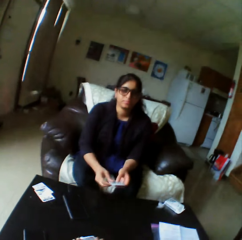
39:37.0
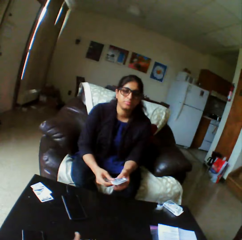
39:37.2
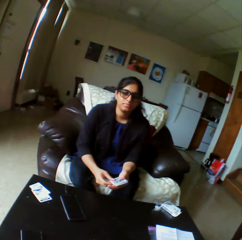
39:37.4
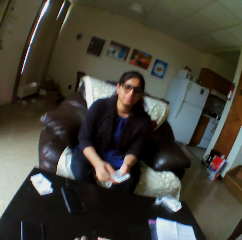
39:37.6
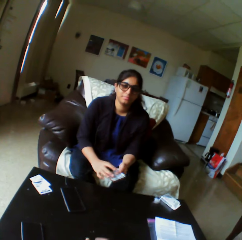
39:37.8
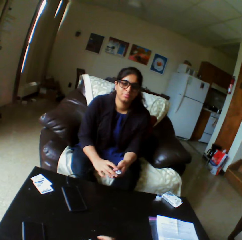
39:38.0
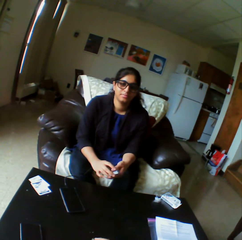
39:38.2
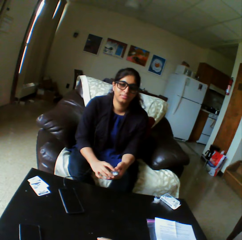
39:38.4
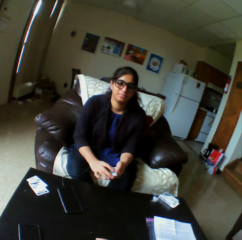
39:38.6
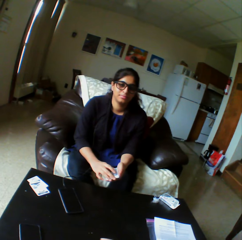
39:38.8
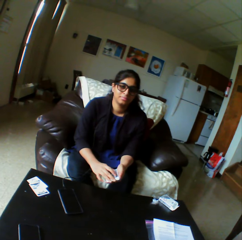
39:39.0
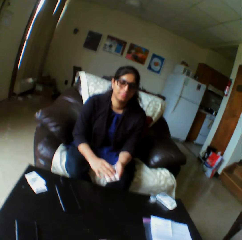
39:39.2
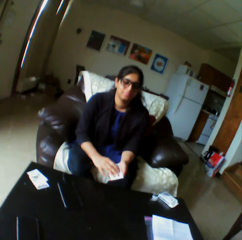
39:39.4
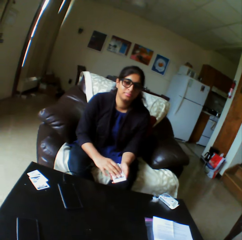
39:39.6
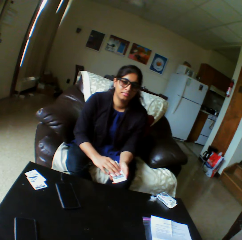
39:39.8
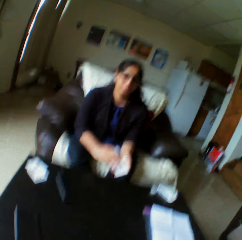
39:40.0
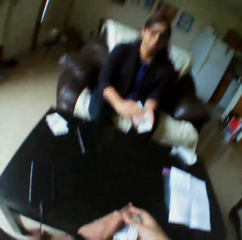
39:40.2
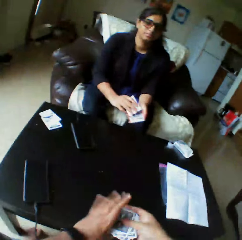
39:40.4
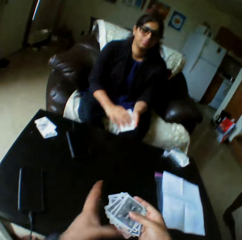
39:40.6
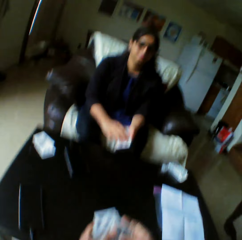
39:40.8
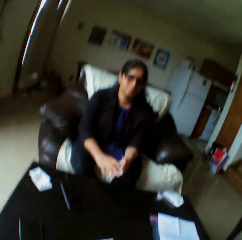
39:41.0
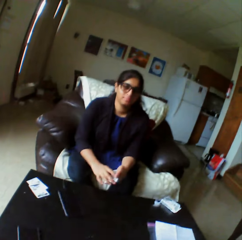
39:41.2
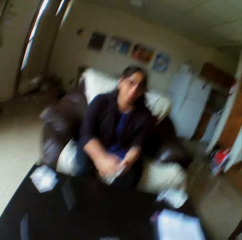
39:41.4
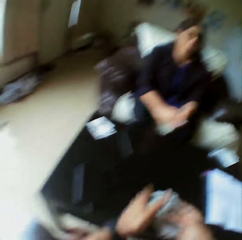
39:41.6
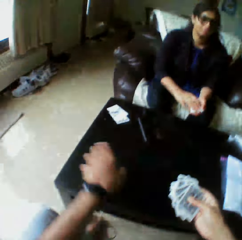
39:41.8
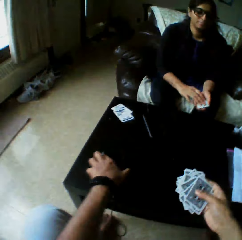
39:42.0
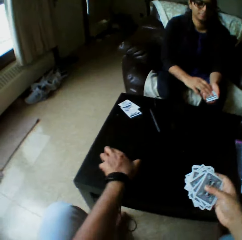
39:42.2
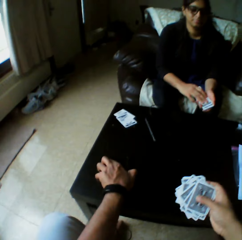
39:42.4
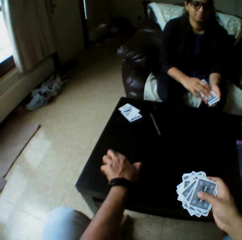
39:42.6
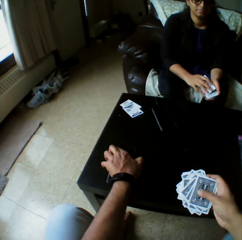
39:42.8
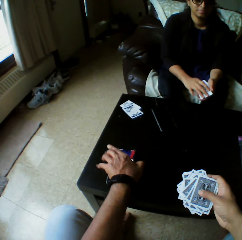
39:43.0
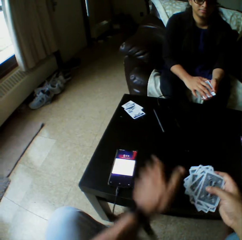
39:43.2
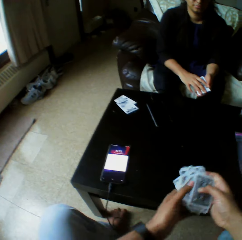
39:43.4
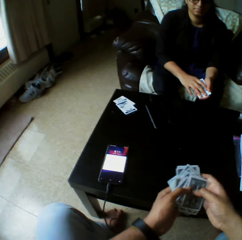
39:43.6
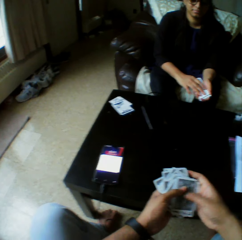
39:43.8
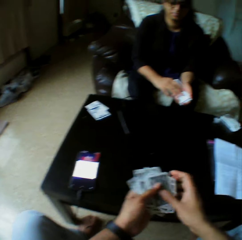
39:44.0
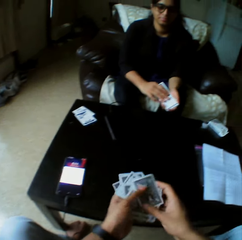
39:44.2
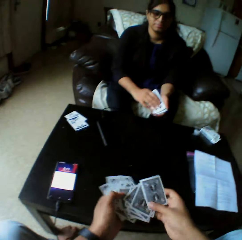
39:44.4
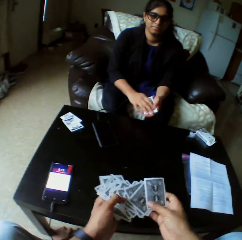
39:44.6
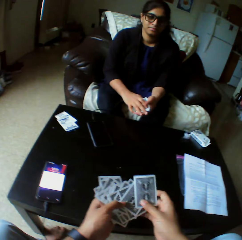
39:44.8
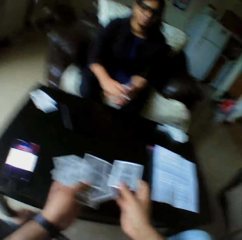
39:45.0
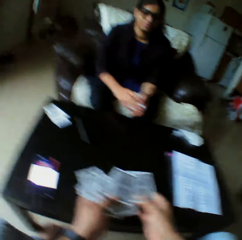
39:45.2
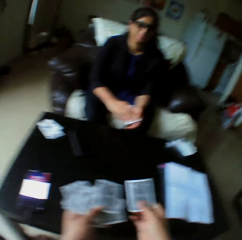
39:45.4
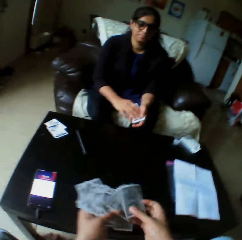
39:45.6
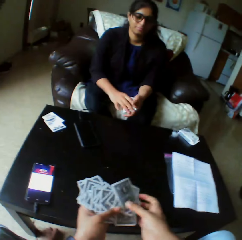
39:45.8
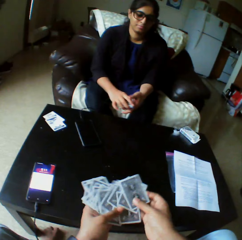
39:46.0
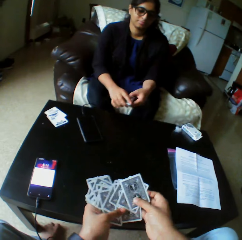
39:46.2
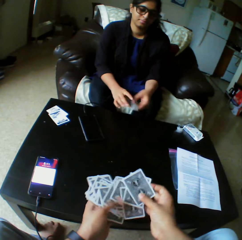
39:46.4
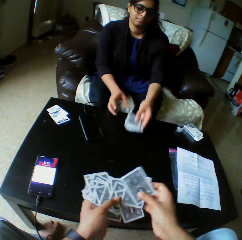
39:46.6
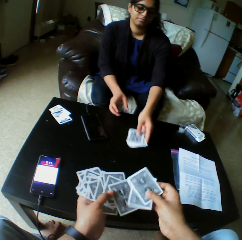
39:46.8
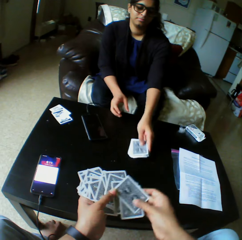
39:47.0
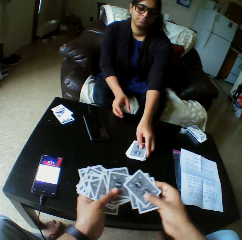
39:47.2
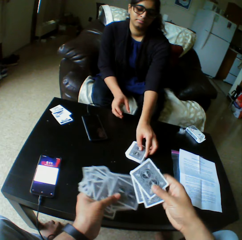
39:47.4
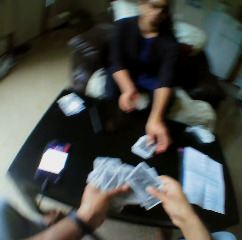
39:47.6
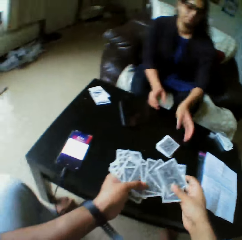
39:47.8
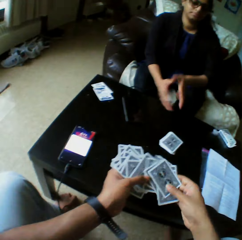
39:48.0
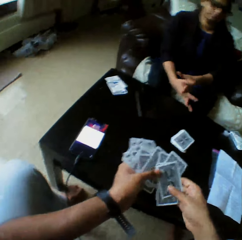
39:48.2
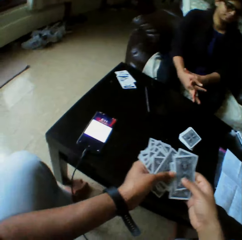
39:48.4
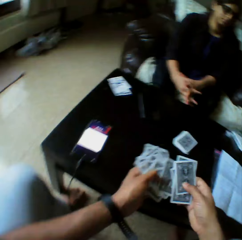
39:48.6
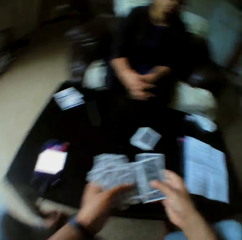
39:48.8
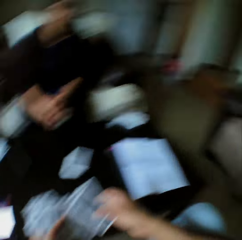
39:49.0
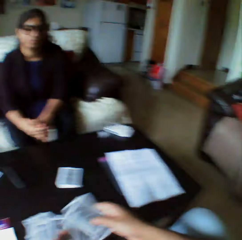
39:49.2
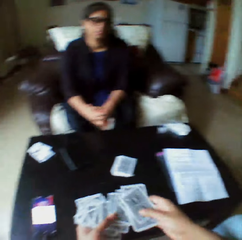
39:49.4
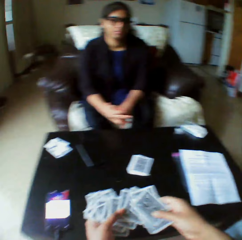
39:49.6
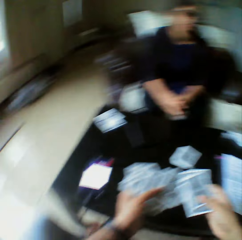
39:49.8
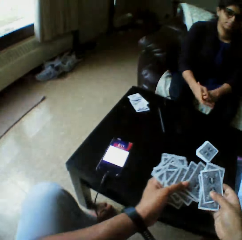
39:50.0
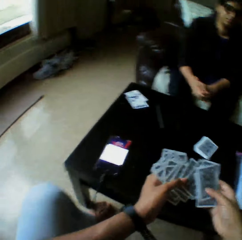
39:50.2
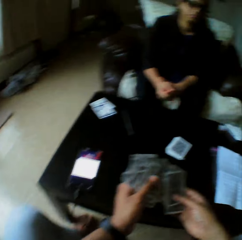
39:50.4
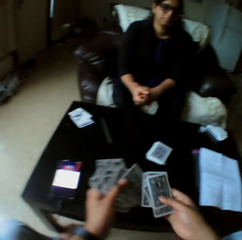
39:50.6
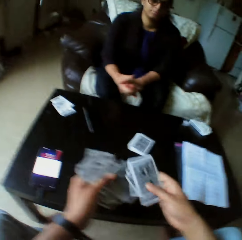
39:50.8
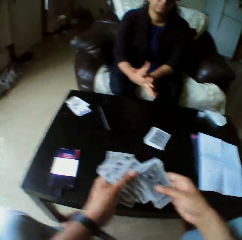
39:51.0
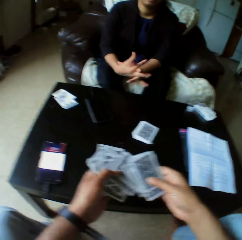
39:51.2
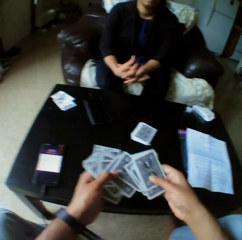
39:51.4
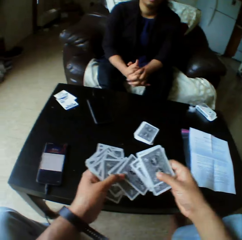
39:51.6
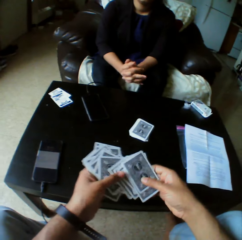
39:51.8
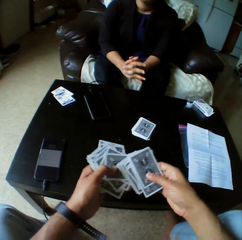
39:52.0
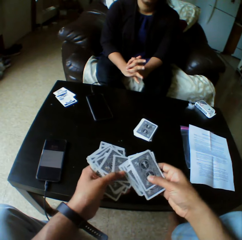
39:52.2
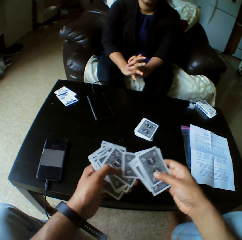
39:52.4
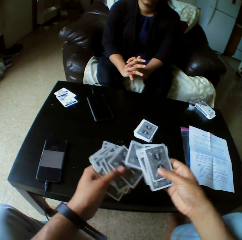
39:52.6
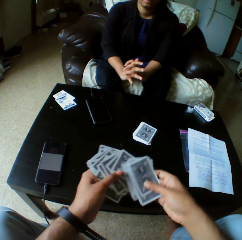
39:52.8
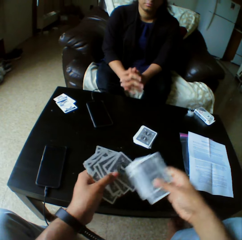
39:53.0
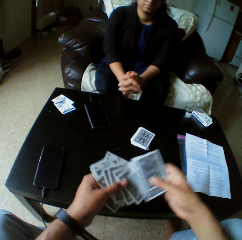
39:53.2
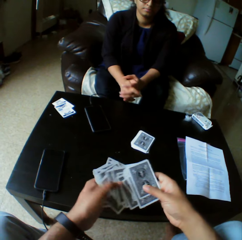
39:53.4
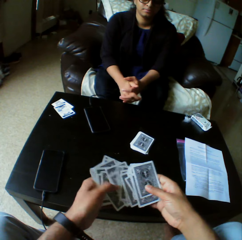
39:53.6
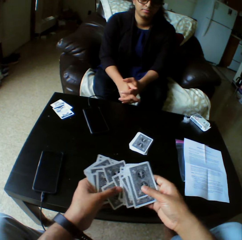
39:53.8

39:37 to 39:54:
The camera wearer picks up the cards with both hands. He puts on his phone, operates the phone with his left hand. He arranges the play cards, shuffles the cards with both hands. A woman shuffles the cards with both hands. The woman drops the cards on the table with her left hand. The camera wearer arranges the play cards.

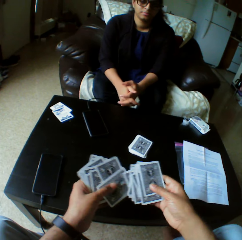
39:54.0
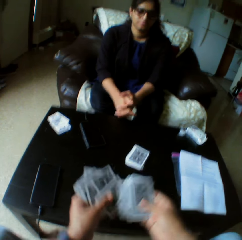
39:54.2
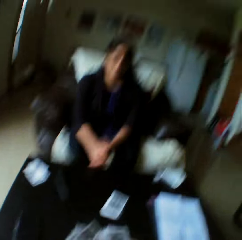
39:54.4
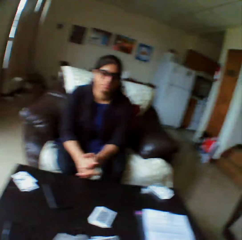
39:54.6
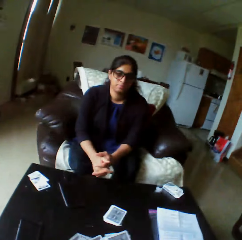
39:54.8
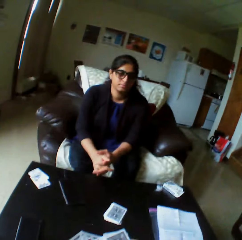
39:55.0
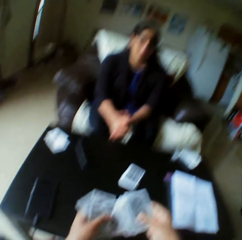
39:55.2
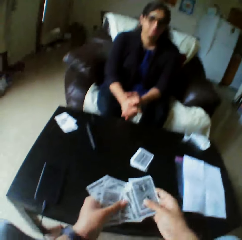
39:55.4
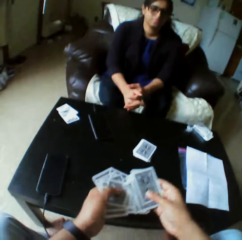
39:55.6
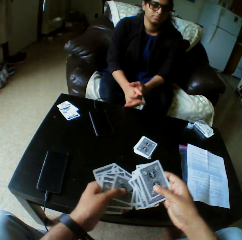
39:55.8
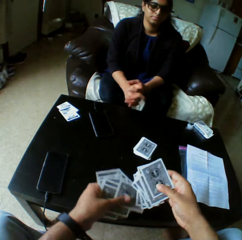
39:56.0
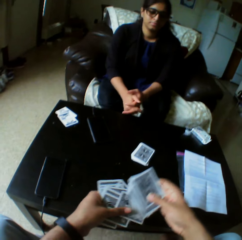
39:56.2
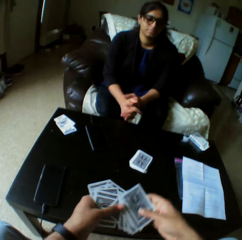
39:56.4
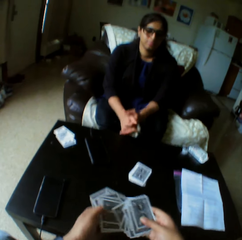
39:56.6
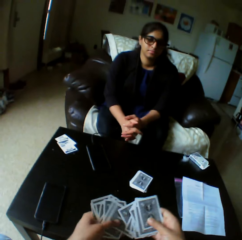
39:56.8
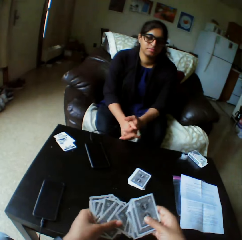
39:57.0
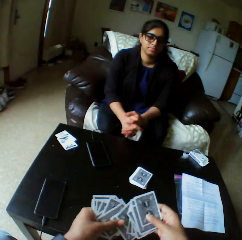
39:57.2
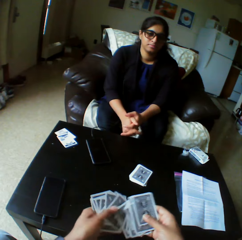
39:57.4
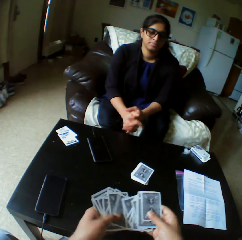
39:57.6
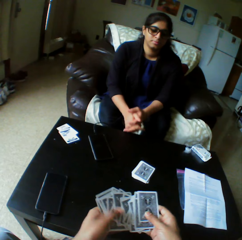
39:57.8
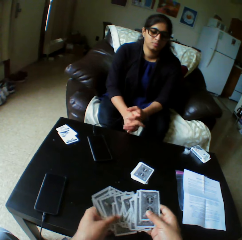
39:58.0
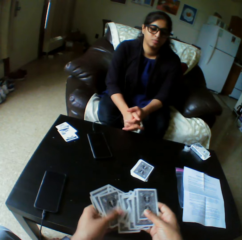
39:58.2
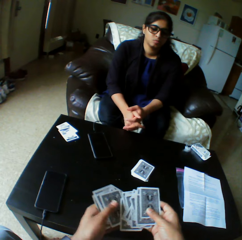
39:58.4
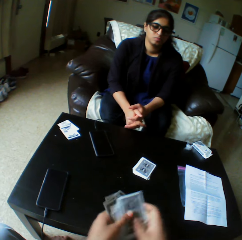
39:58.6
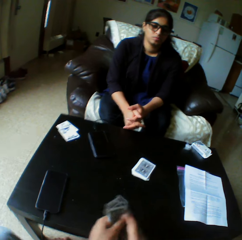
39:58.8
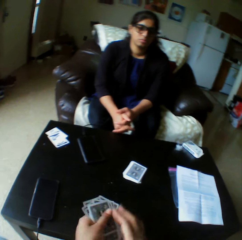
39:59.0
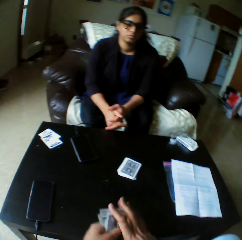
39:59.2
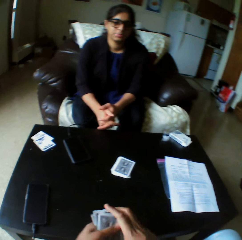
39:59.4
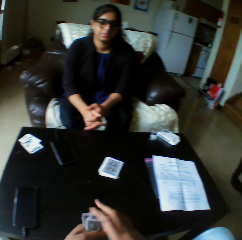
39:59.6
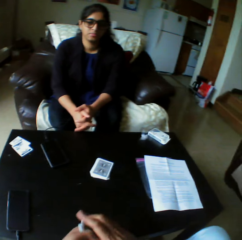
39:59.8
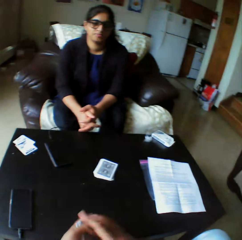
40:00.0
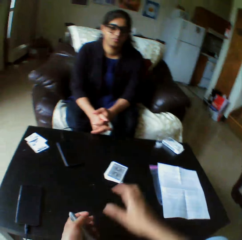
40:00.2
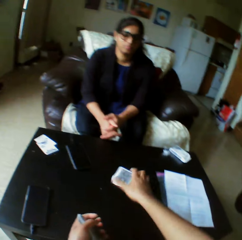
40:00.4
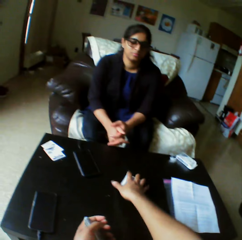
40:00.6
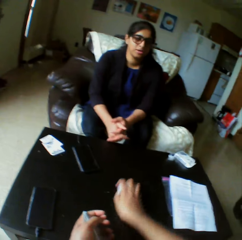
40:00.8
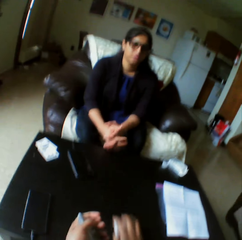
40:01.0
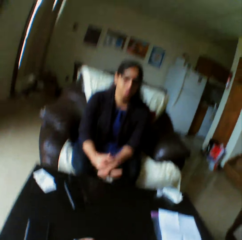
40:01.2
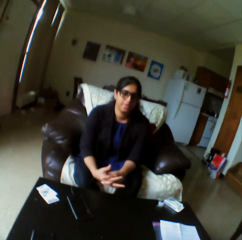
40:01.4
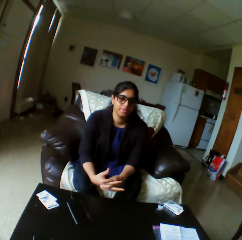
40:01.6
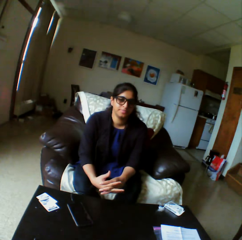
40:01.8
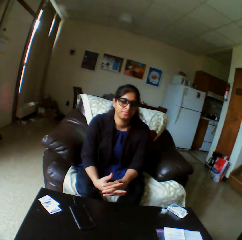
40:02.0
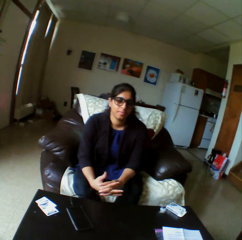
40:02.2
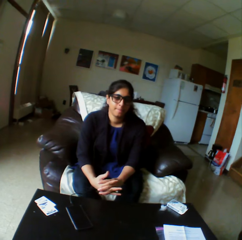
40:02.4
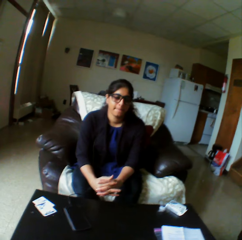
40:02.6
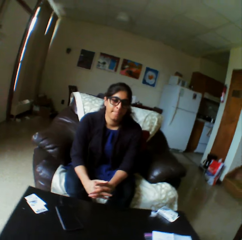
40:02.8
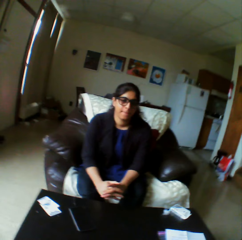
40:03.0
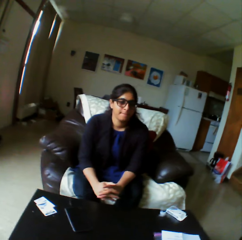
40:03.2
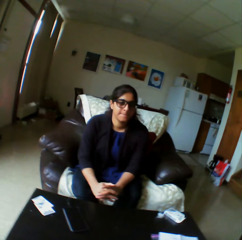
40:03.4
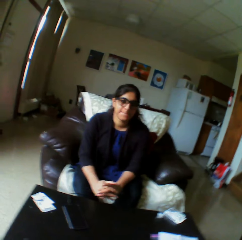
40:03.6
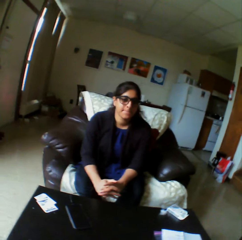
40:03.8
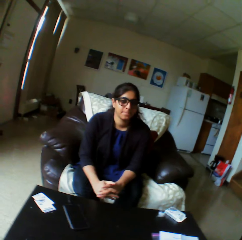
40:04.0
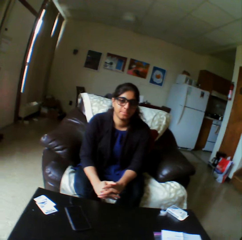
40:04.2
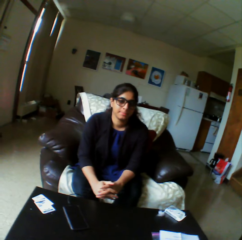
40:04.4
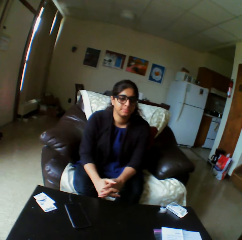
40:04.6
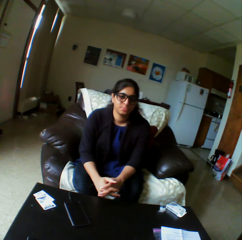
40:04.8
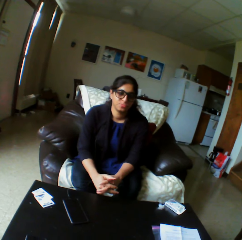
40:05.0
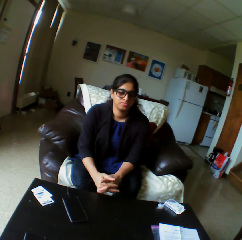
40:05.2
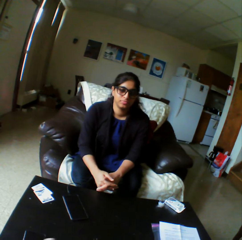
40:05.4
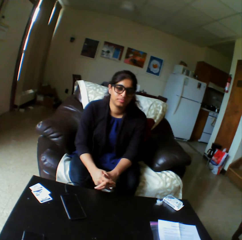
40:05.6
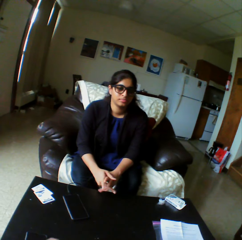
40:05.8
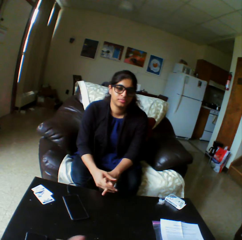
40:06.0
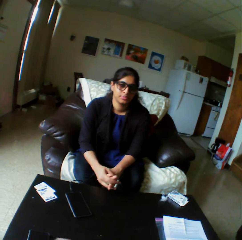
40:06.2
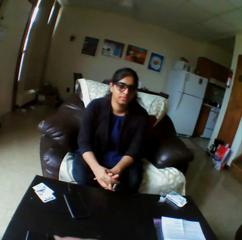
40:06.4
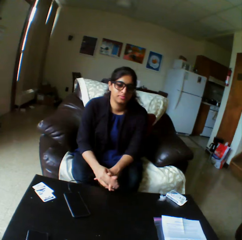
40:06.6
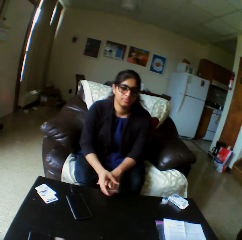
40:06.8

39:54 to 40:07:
The camera wearer picks the cards from the table with the right hand. A lady nods her head.
